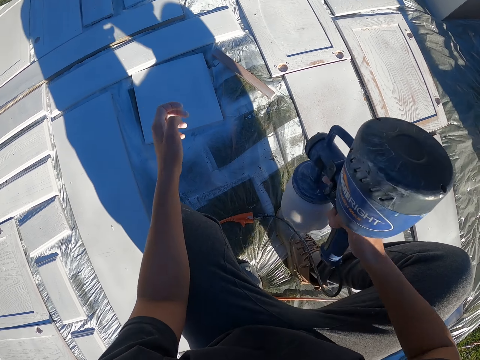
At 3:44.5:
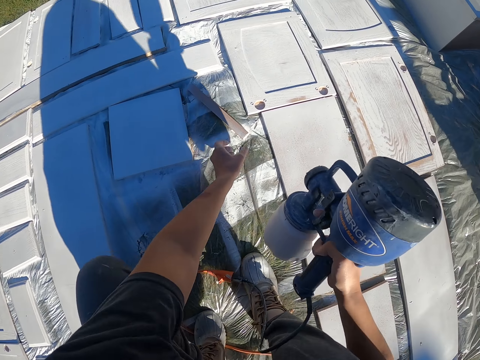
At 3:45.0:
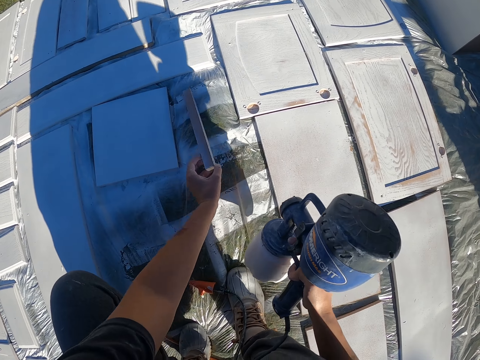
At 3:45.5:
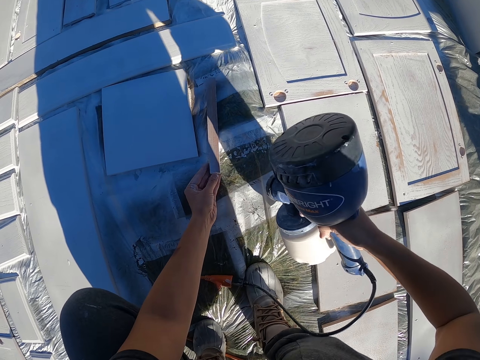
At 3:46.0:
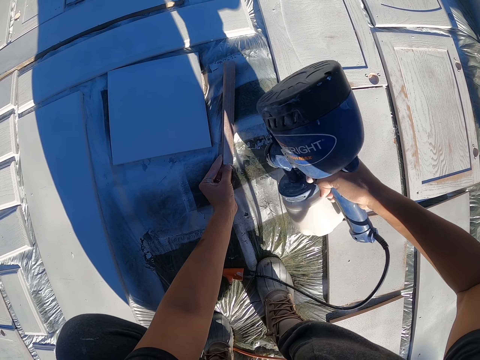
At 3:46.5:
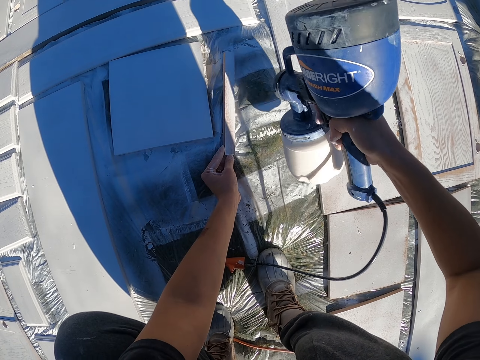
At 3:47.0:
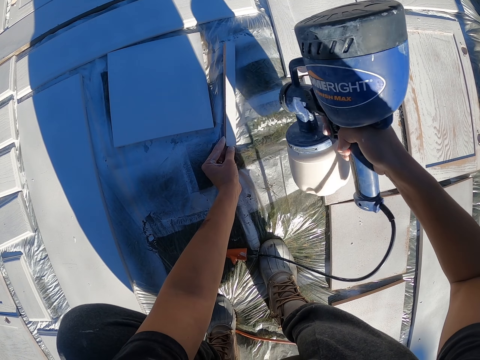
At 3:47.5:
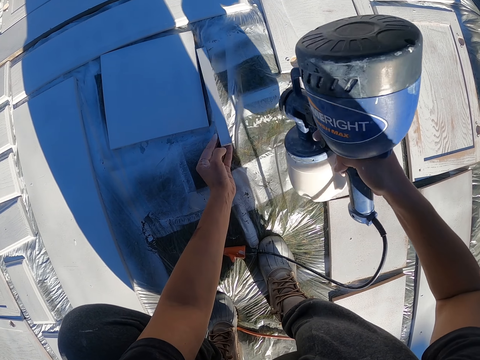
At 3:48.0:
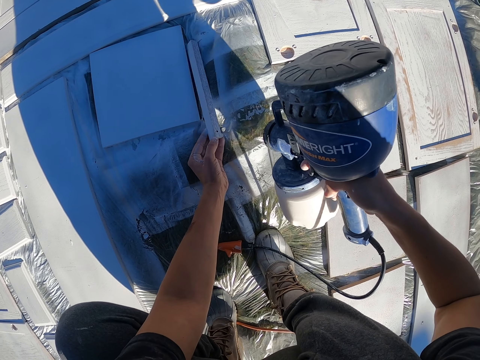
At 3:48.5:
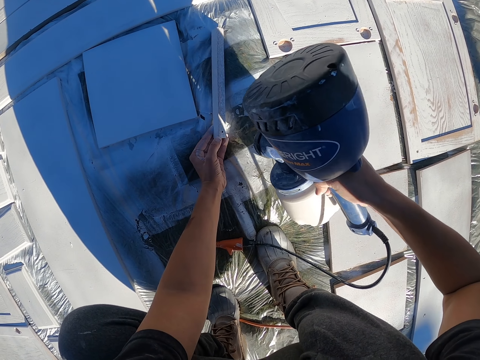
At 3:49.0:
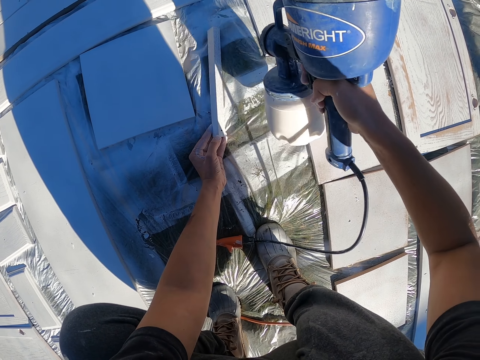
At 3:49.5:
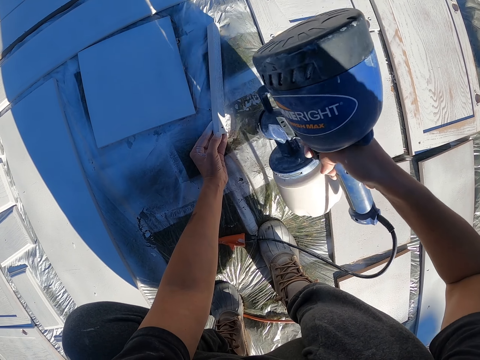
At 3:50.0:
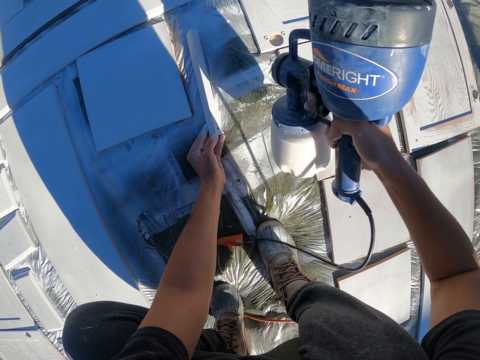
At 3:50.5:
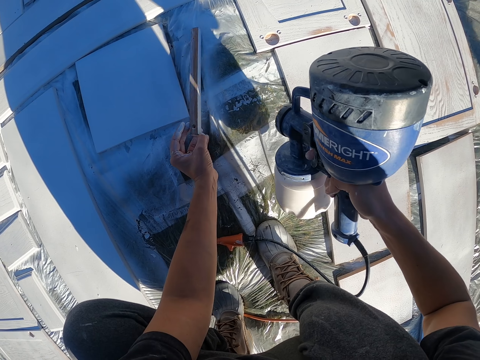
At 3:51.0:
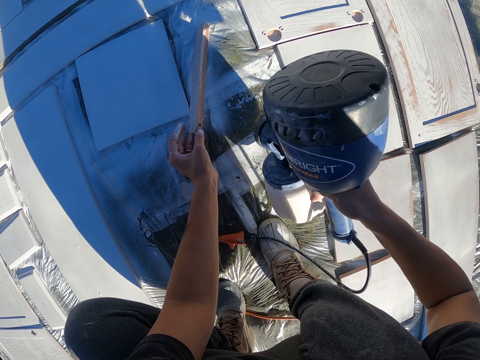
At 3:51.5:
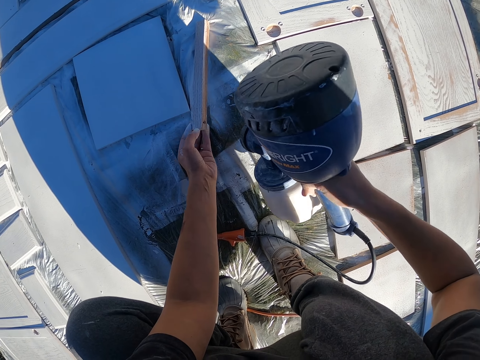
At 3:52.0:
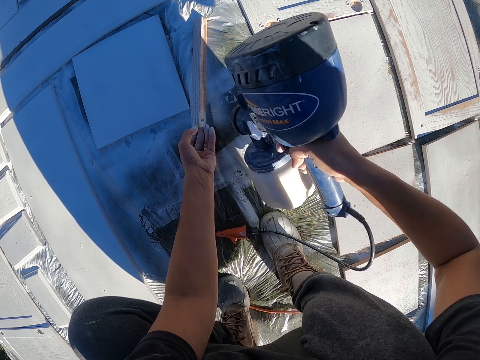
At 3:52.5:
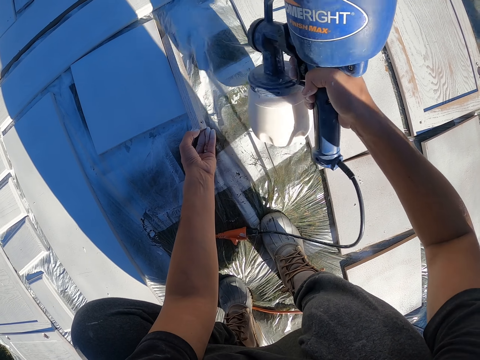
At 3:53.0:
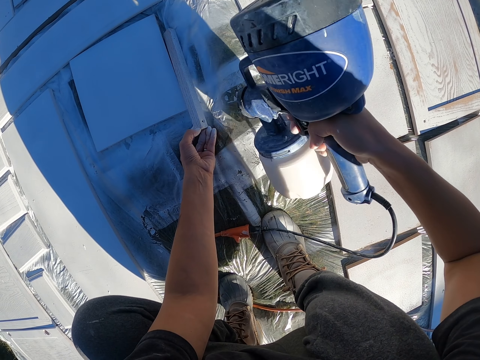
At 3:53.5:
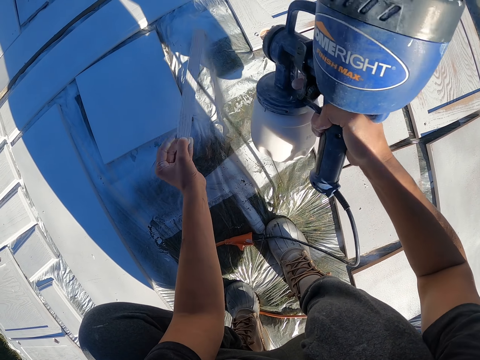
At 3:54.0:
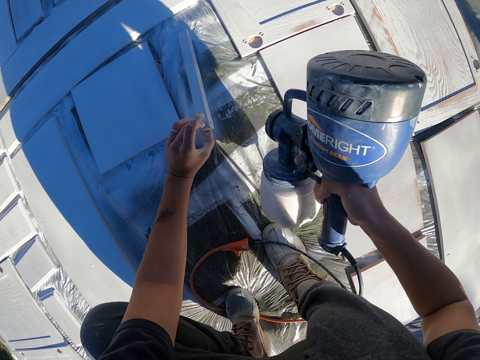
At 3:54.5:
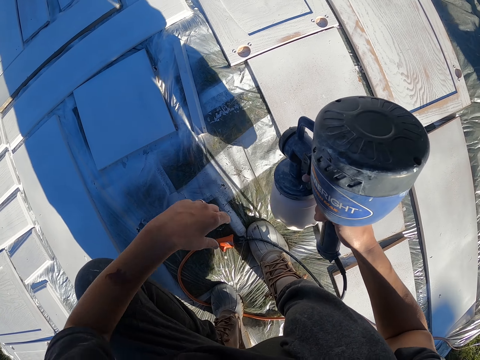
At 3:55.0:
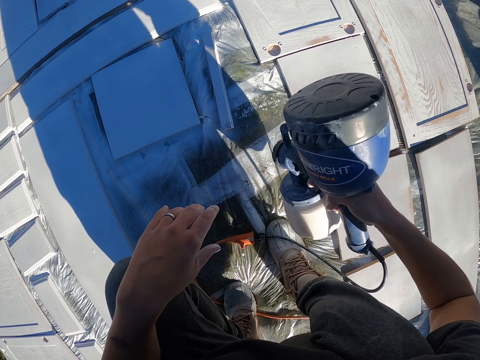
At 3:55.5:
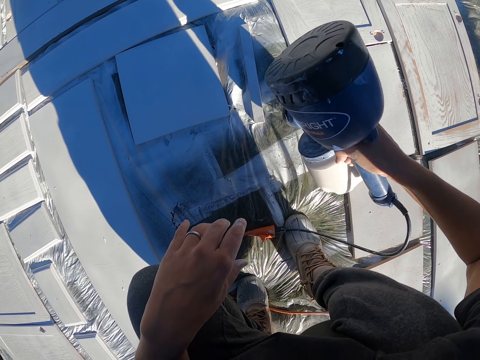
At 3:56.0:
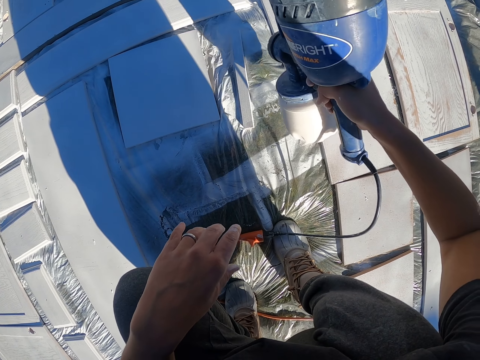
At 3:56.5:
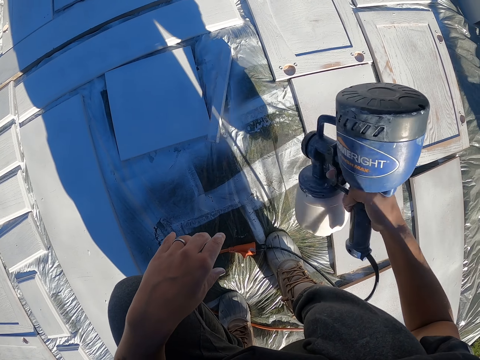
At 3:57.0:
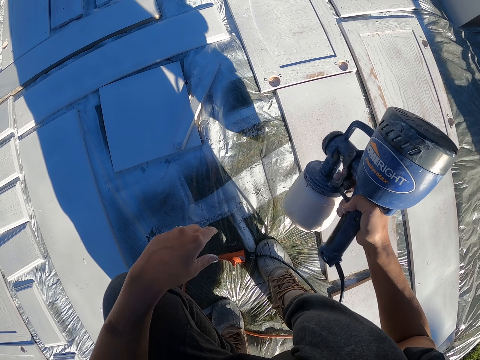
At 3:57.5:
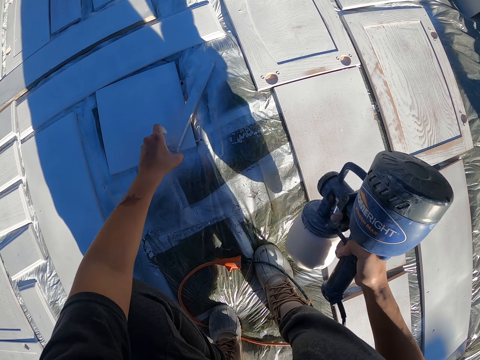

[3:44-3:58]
The camera wearer picks up a wood. They hold the piece of wood. They paint the wood with a sander machine.

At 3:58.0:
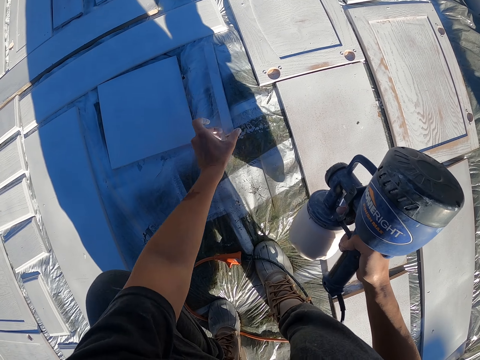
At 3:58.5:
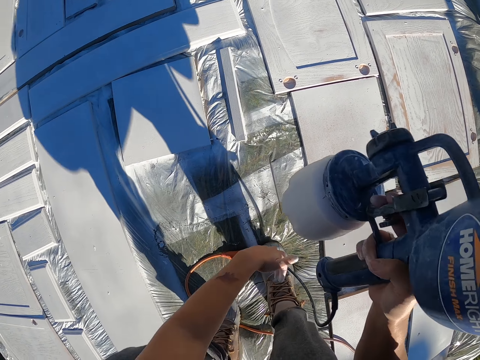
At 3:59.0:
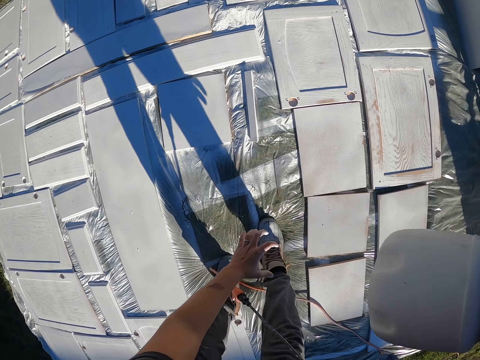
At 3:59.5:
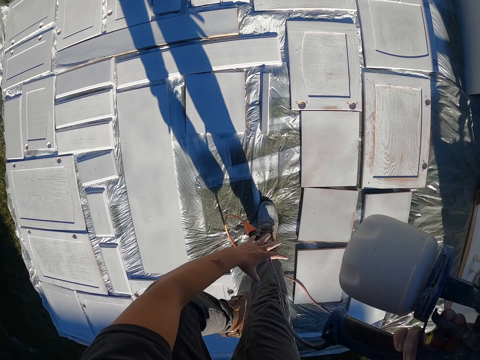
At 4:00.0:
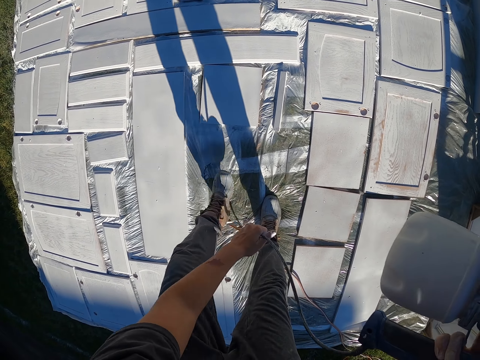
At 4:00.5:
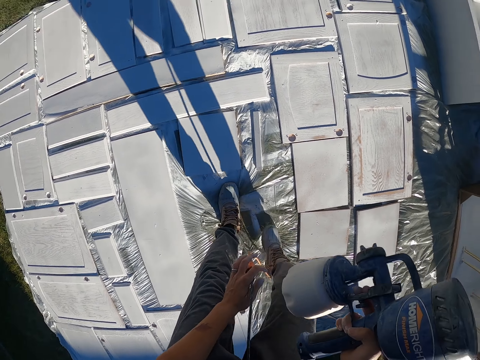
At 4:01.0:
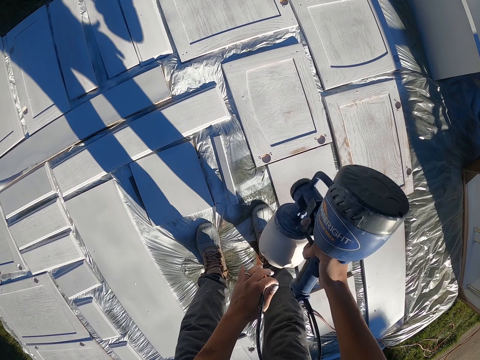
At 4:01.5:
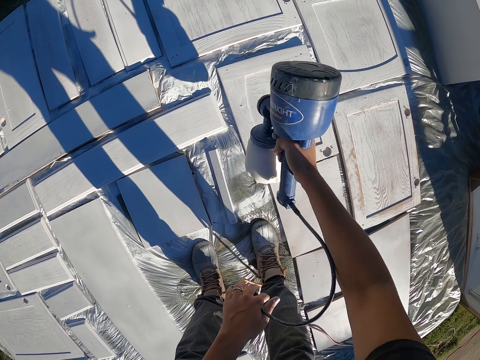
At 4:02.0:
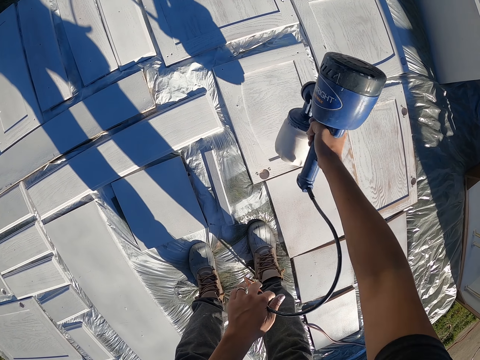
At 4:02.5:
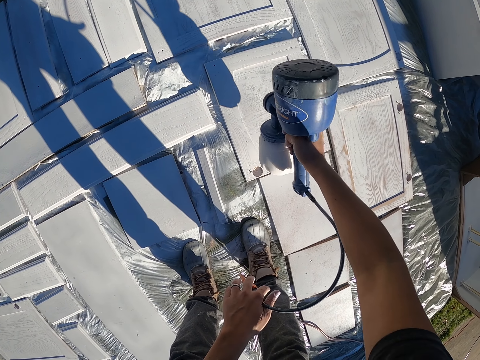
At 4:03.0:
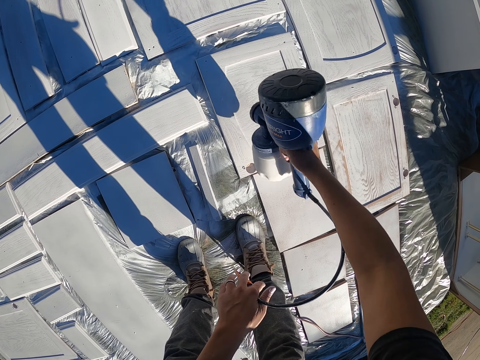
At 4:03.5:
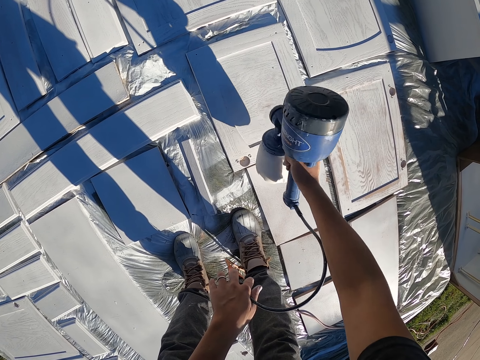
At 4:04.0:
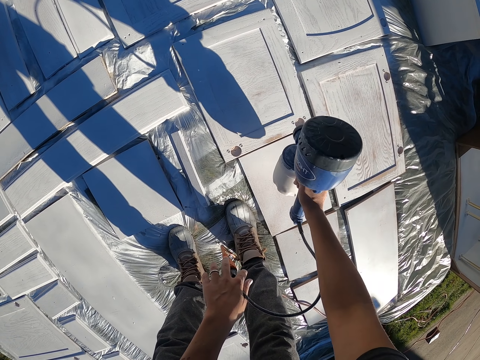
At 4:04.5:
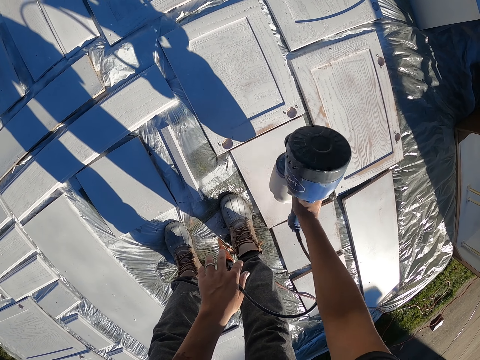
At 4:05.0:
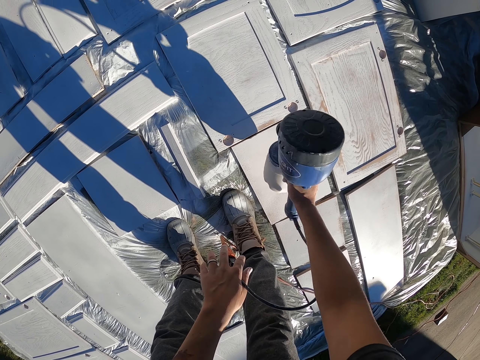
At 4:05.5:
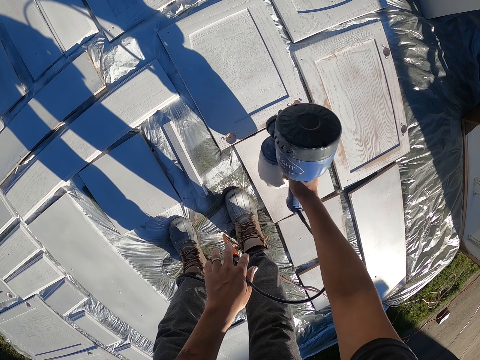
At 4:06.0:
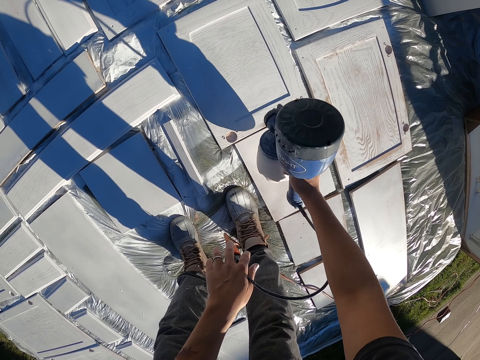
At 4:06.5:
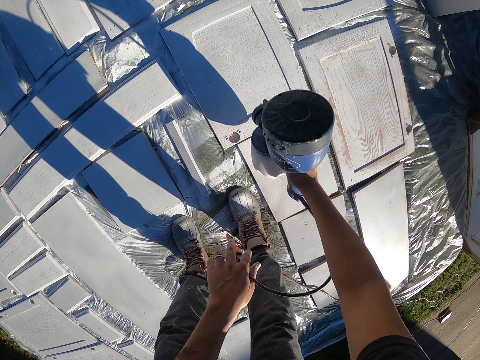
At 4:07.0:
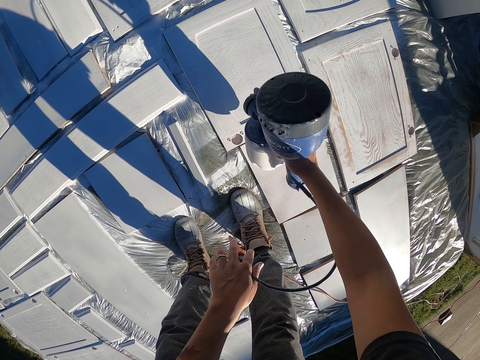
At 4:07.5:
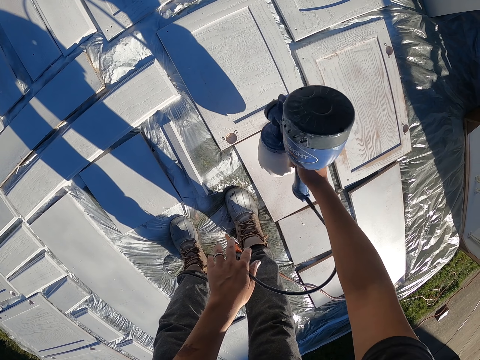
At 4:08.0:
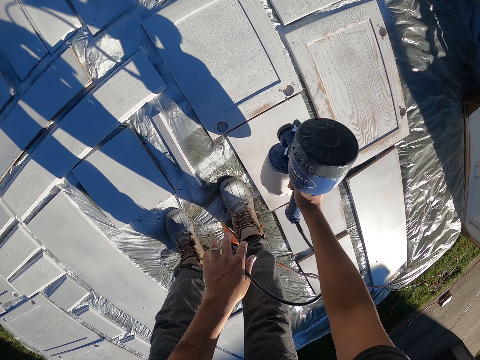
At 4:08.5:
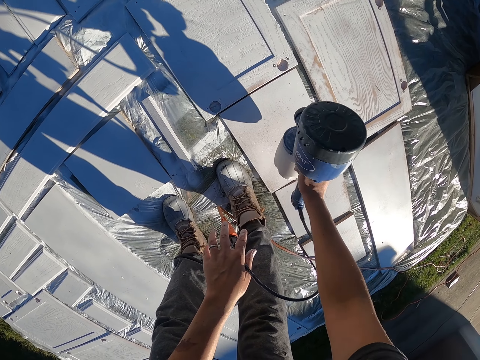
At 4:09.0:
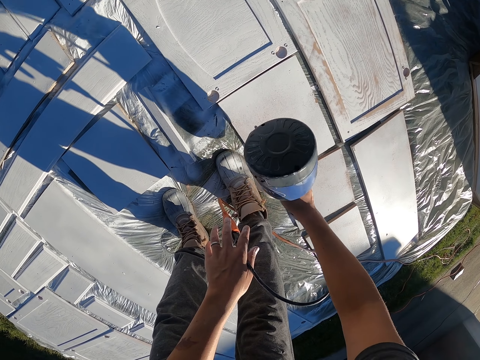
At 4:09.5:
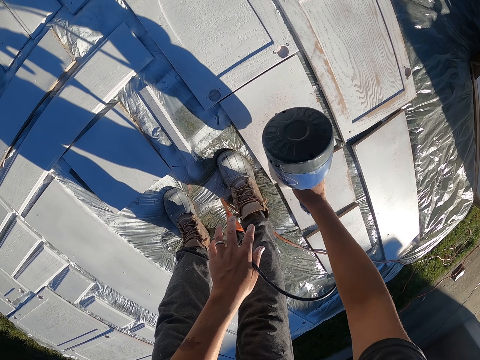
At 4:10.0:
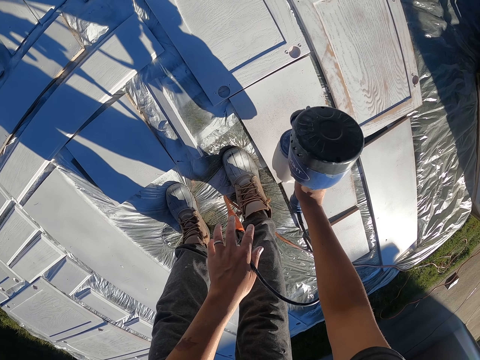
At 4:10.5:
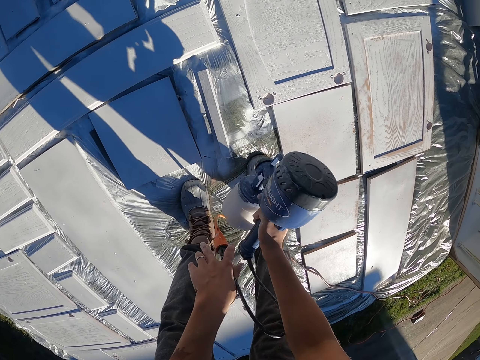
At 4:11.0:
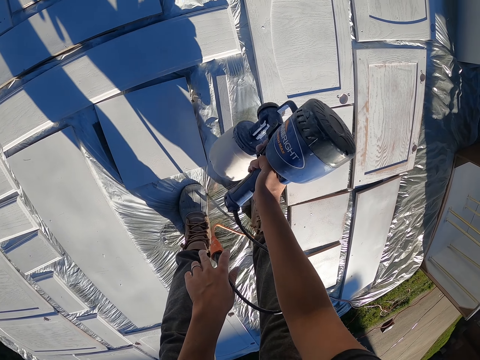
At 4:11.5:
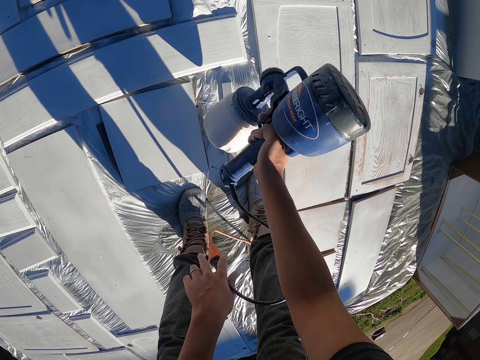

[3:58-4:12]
The camera wearer holds the wire. They pull a cable of a sander machine. They paint the boards with the sander machine.
